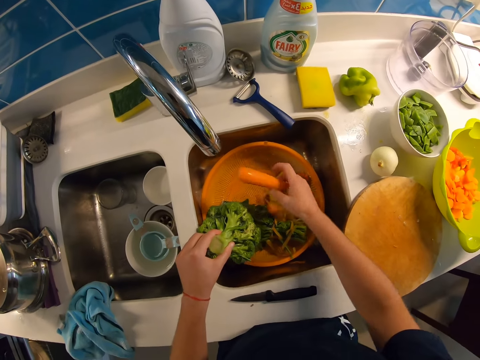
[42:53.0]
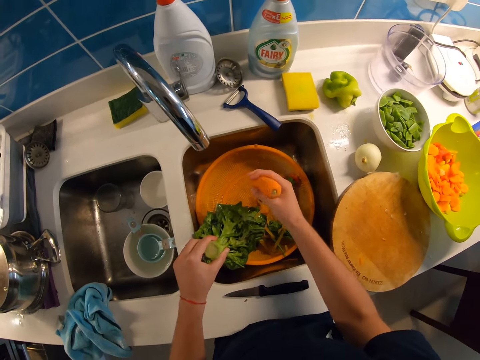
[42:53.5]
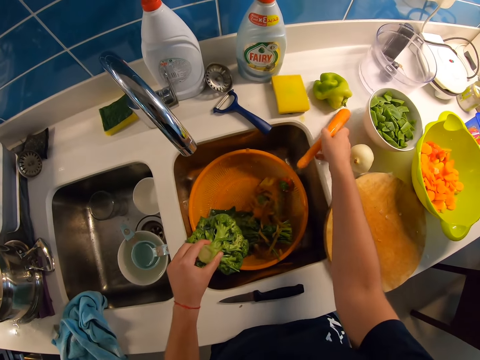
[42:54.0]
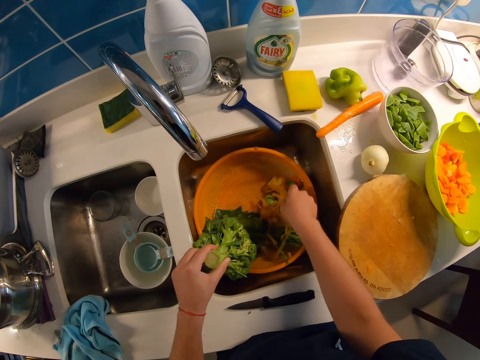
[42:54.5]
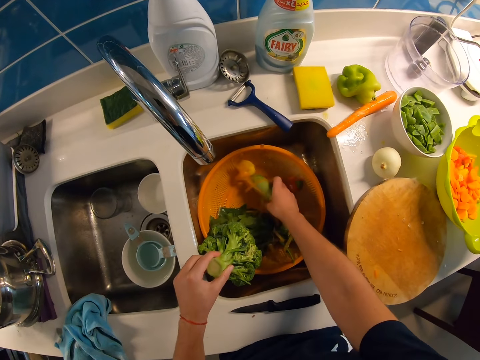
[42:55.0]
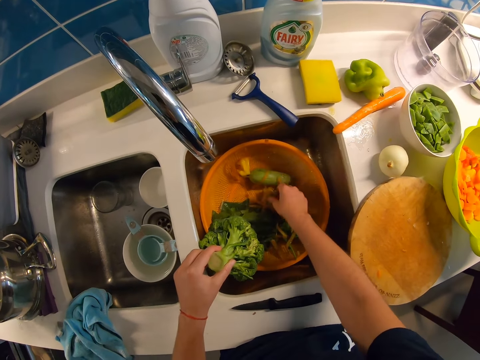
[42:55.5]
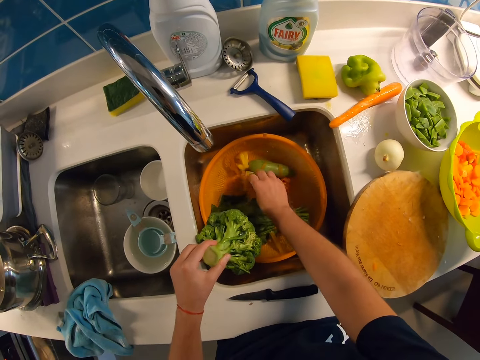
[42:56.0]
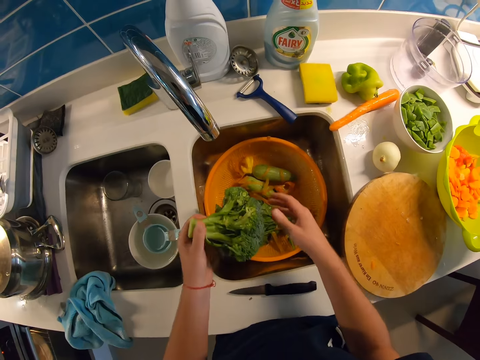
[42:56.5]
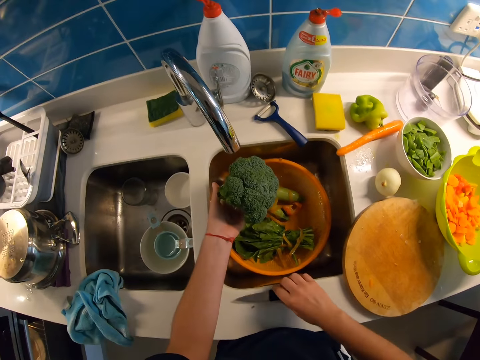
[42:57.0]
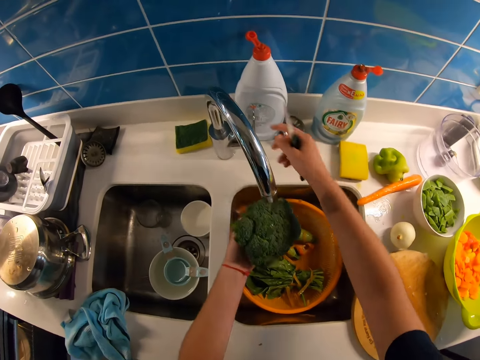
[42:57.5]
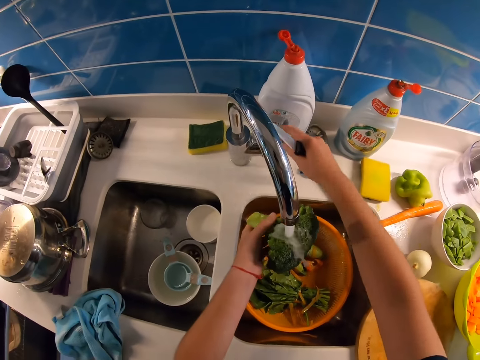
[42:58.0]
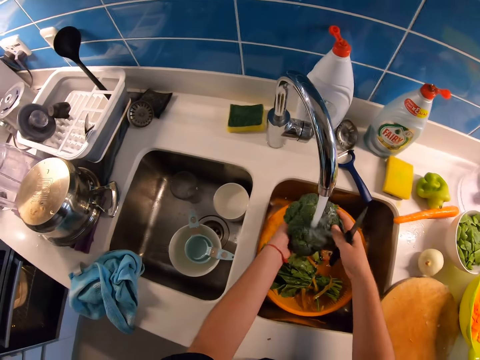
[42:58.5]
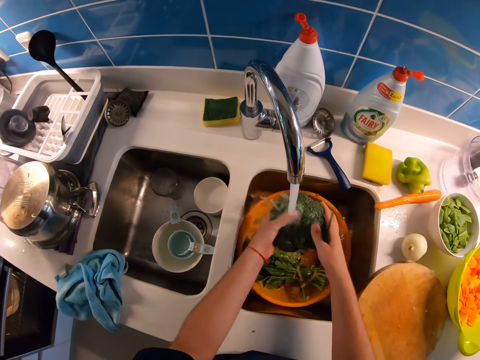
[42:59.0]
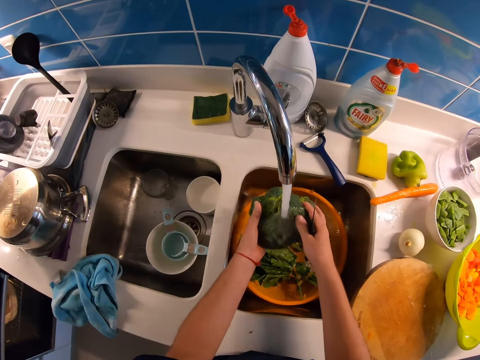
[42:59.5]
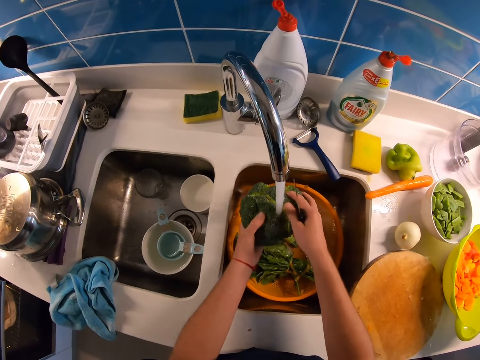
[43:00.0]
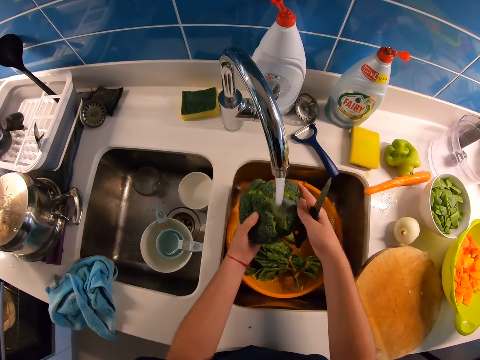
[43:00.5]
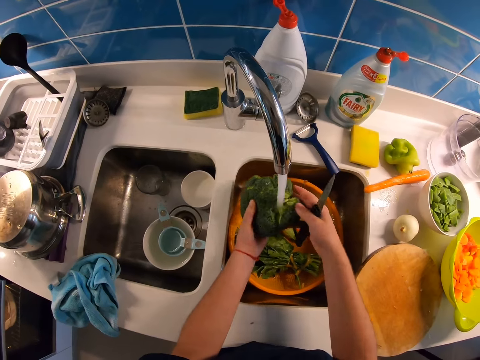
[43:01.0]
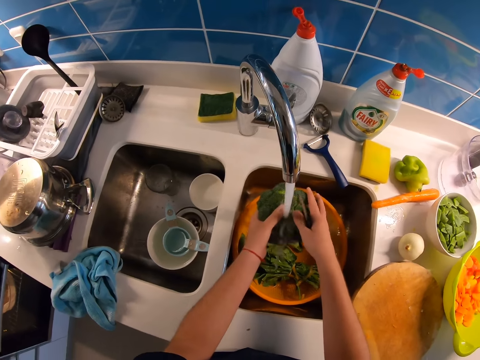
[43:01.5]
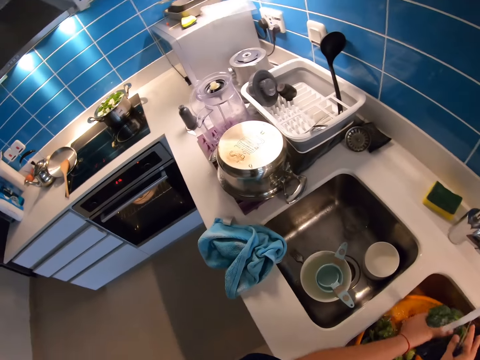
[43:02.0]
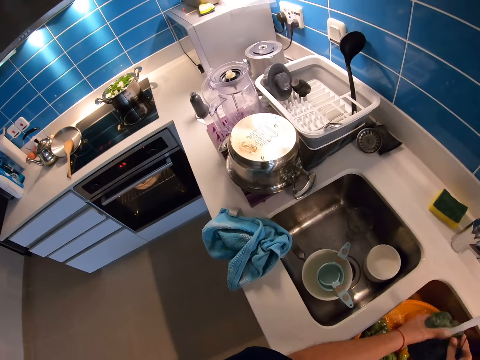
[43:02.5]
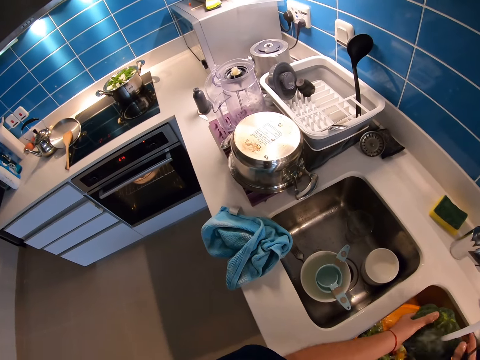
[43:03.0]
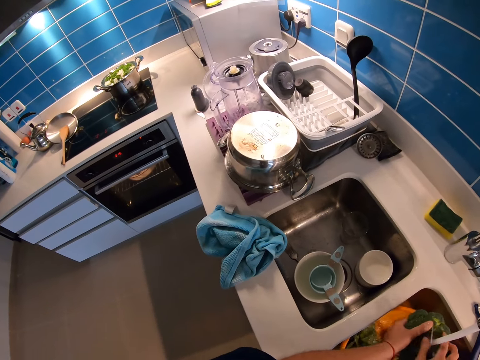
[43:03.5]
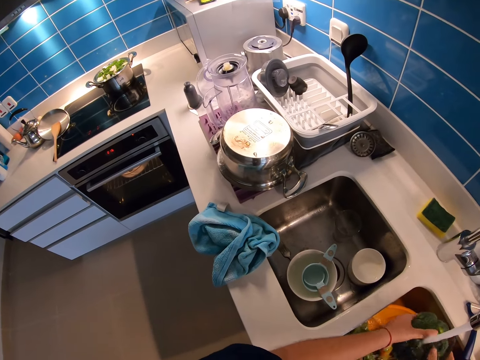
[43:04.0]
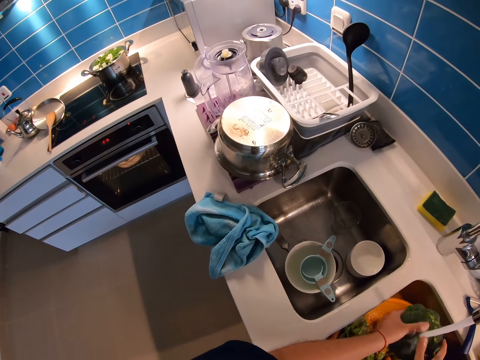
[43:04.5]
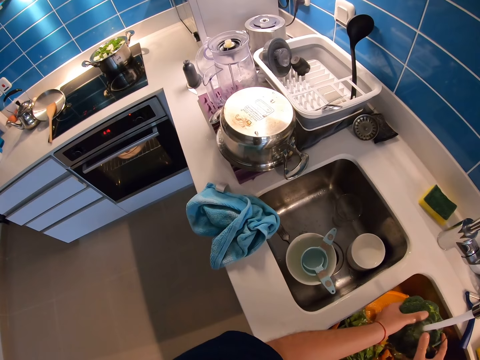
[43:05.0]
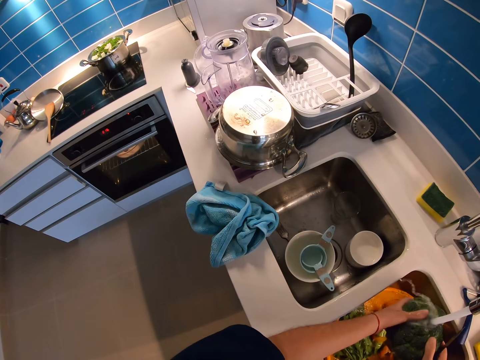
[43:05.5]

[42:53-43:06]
The camera wearer drops the carrot on the kitchen counter to the right. They rummage around the bowl in the right basin with their right hand. They pick up the knife with their right hand. They turn on the tap with their right hand. They remove their right hand from the tap. They wash the broccoli. They hold the broccoli under the tap with their right hand. They look around the kitchen.

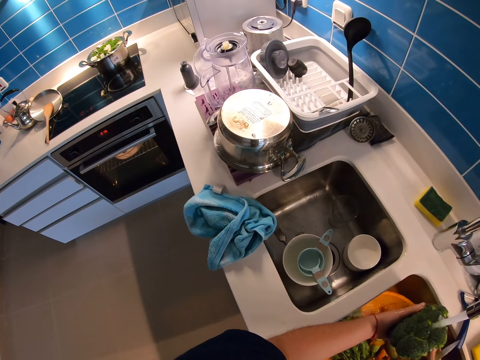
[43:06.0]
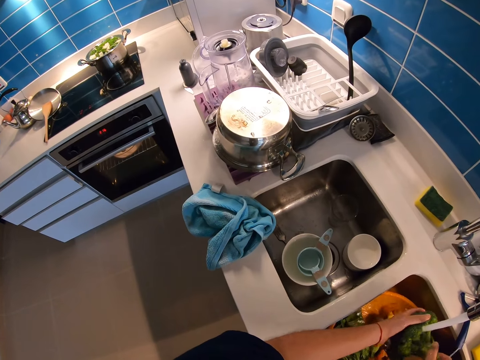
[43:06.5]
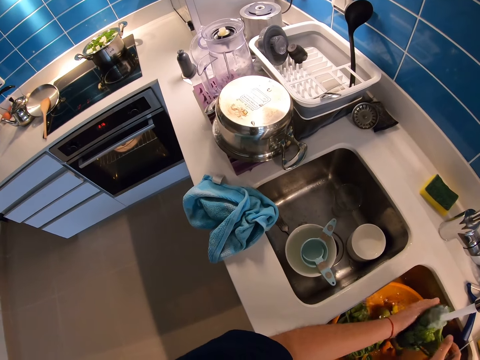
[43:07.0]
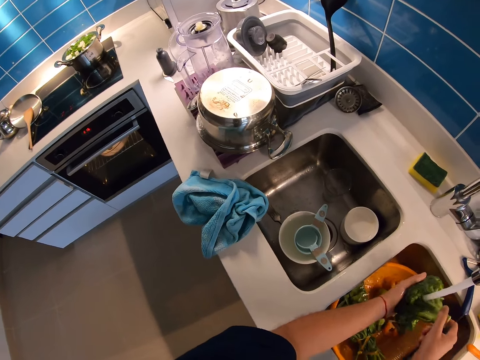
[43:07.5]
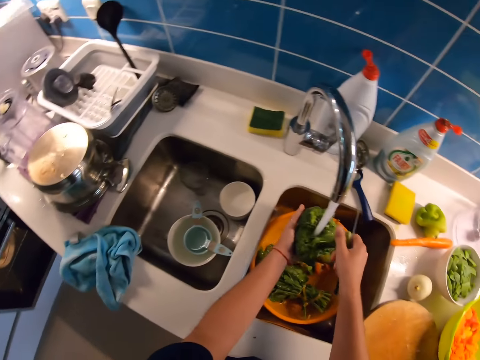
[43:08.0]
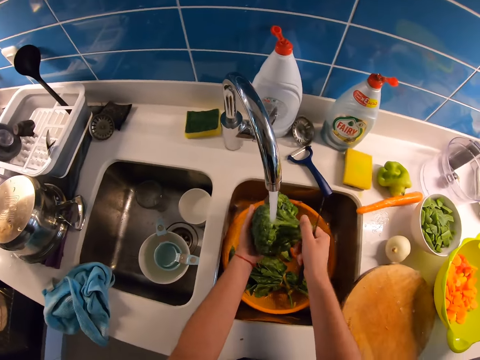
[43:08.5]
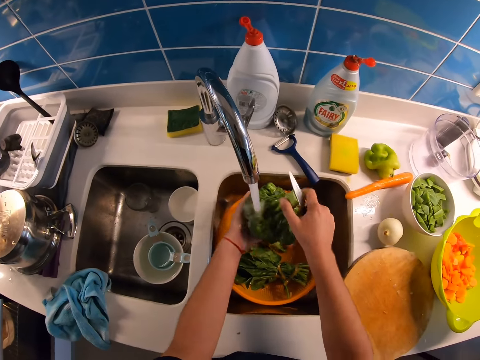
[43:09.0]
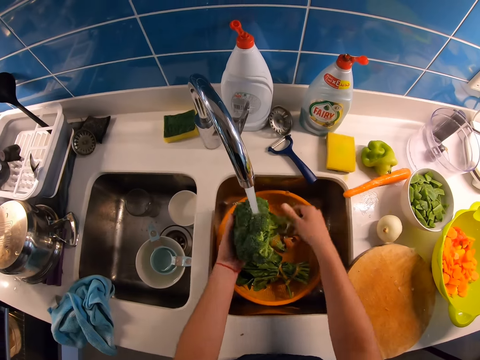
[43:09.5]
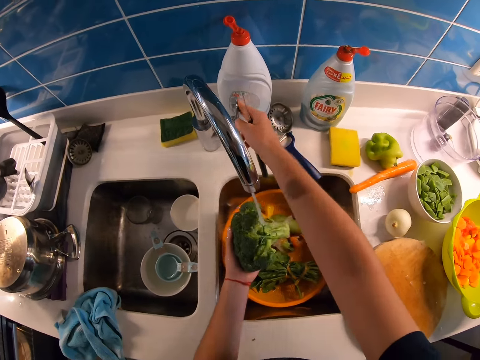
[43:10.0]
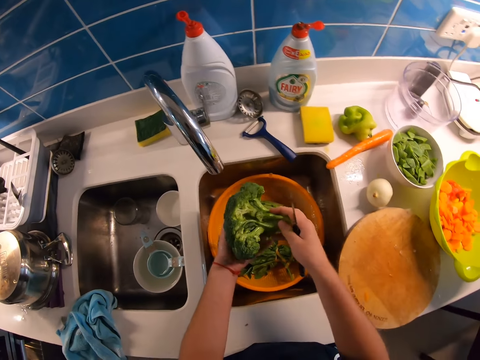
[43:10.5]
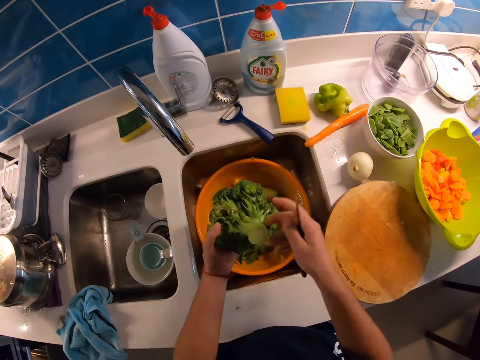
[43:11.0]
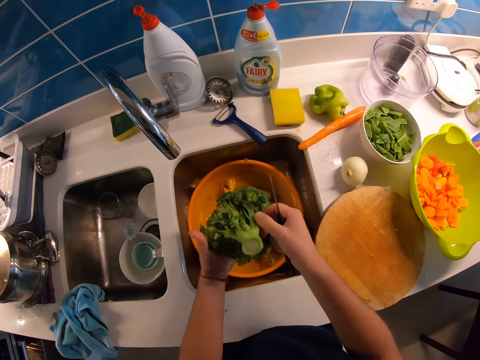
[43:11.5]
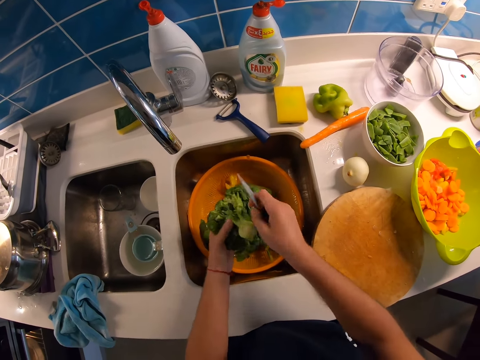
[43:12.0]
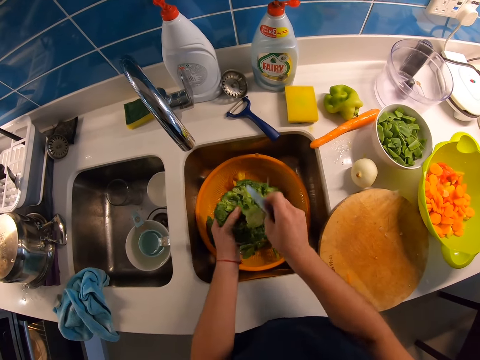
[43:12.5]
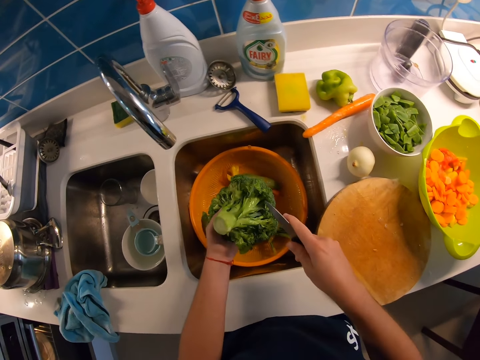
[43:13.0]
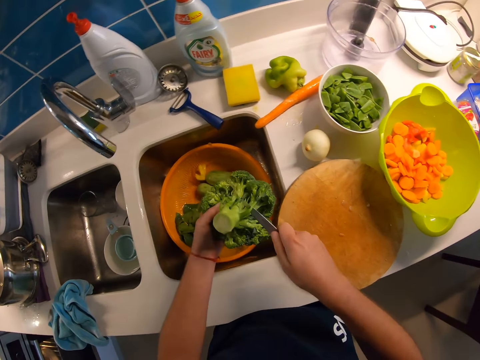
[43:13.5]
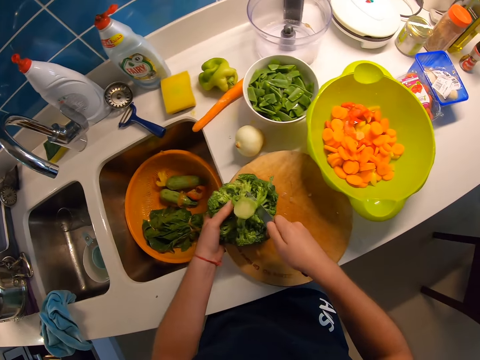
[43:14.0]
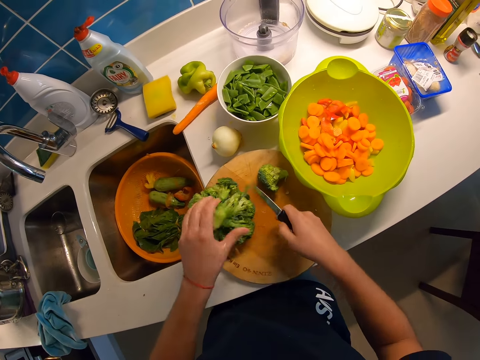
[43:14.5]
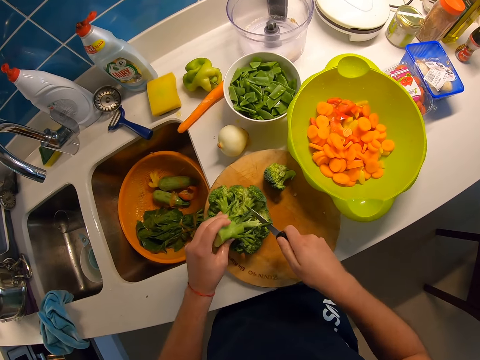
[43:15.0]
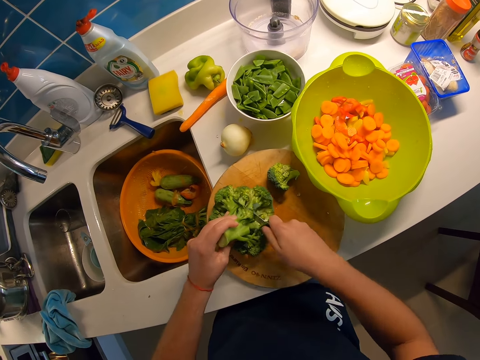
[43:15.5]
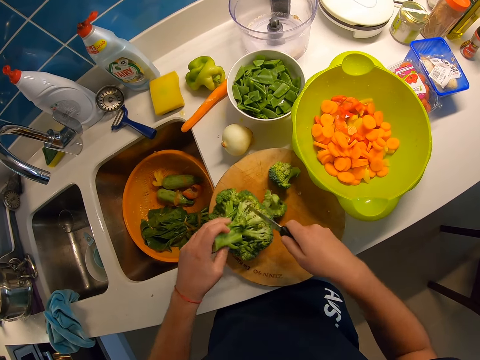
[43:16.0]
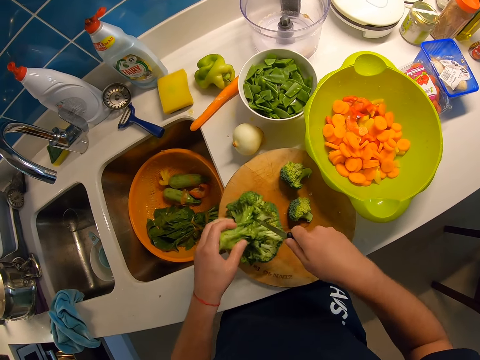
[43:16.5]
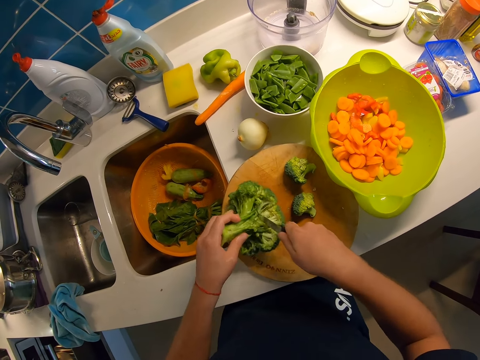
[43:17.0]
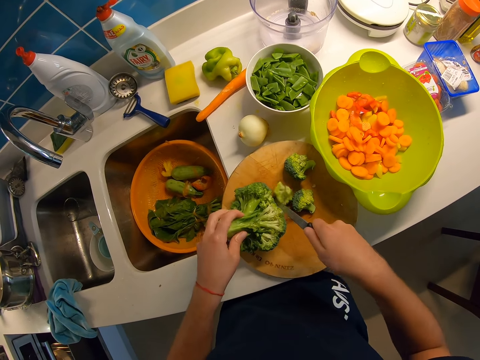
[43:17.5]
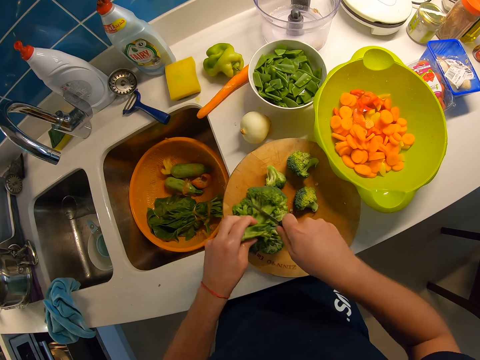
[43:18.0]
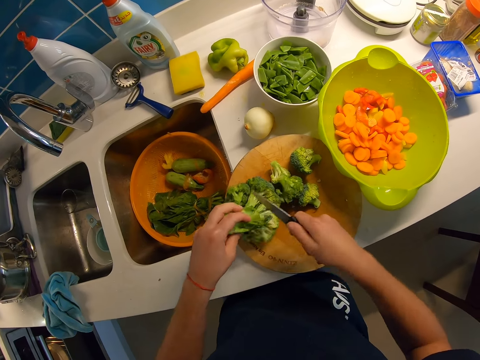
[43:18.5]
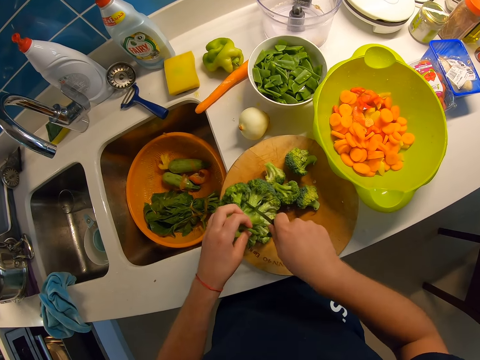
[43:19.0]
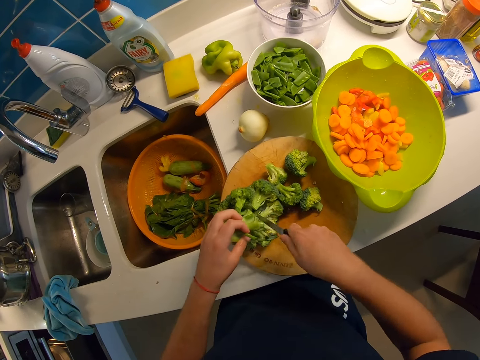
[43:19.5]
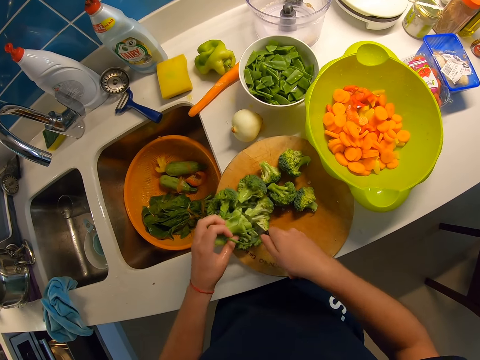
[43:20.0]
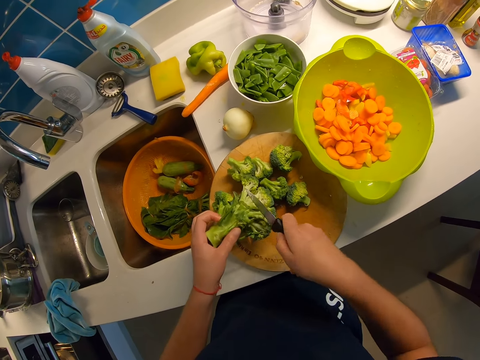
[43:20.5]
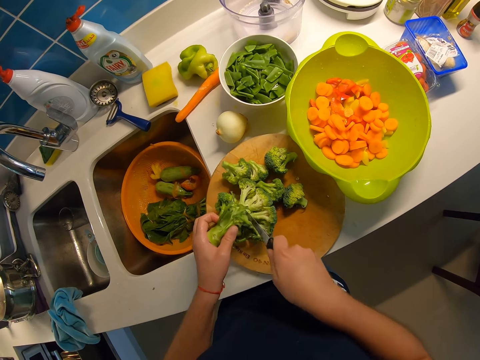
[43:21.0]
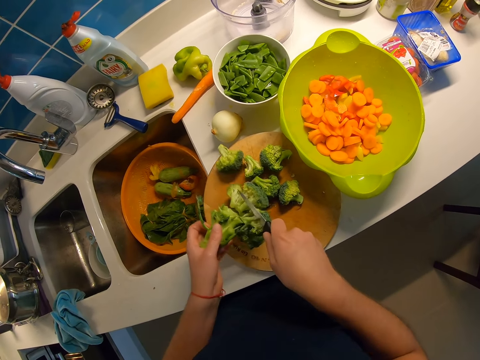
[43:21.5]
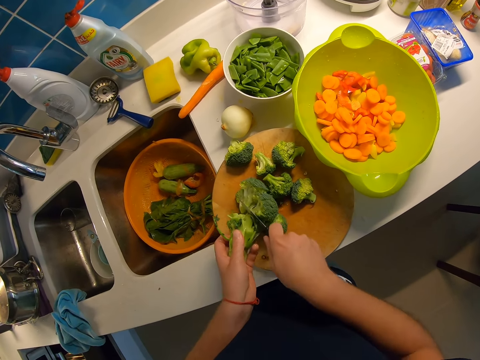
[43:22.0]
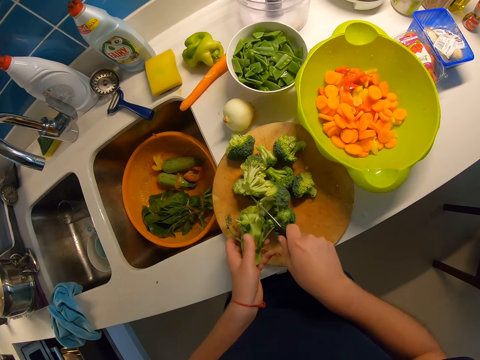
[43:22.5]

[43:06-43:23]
The camera wearer washes the broccoli vegetable. They turn off the tap with their right hand. They hold the broccoli with their right hand. They cut the broccoli vegetable leaves. They place the broccoli on the cutting board. They cut the broccoli into pieces.
